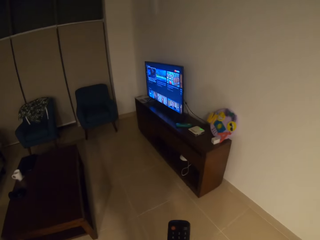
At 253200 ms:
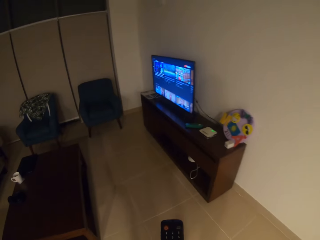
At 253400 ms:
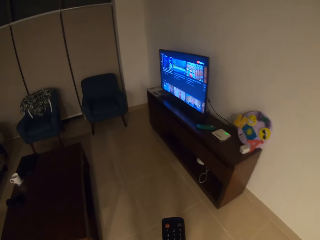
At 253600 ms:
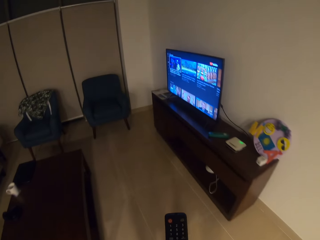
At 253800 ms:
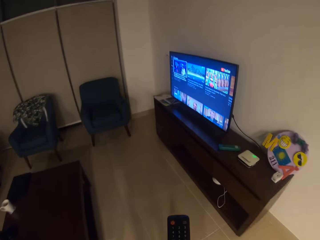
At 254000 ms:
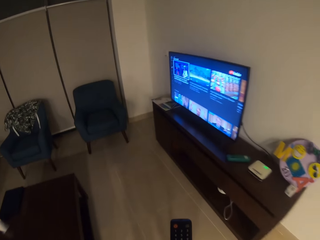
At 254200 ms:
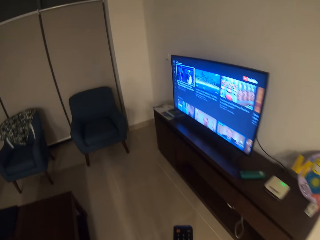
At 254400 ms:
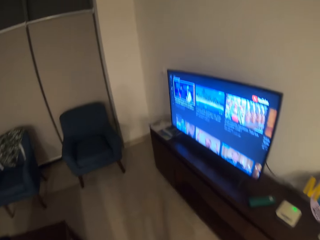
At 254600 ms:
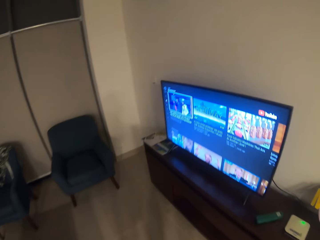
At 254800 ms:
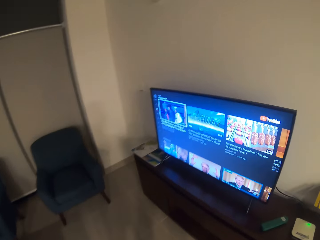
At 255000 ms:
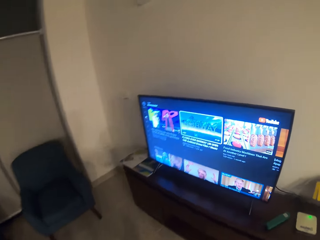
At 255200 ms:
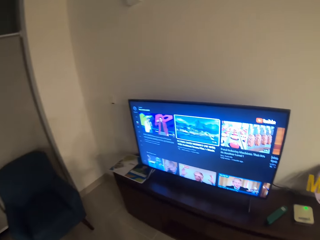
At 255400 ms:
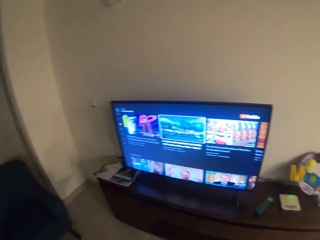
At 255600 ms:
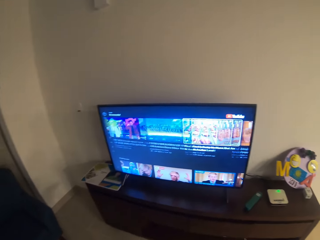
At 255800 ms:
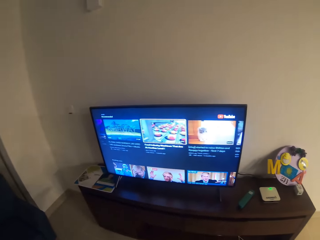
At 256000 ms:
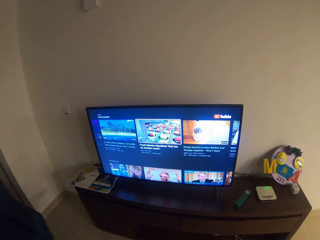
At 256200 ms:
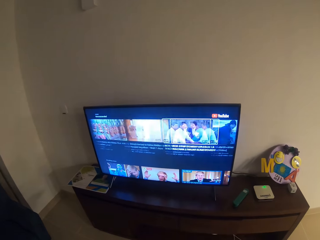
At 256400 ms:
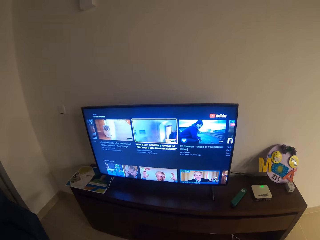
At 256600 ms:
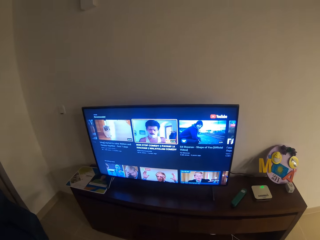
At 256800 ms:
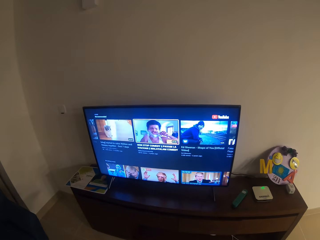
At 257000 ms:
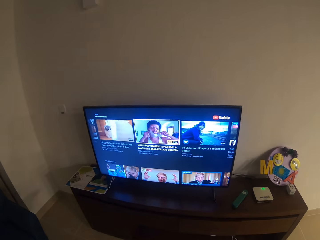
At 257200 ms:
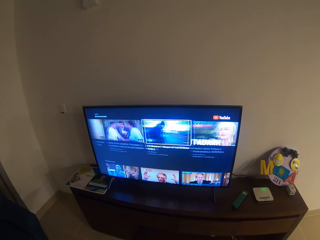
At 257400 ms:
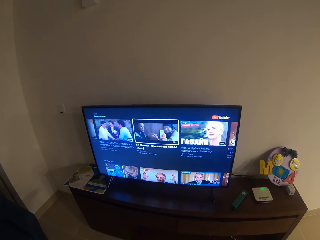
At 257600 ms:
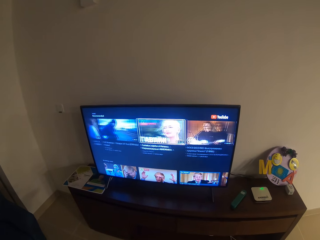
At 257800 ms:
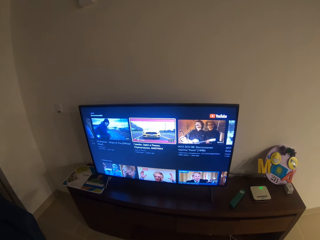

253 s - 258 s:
The camera wearer presses the remote control towards the television.

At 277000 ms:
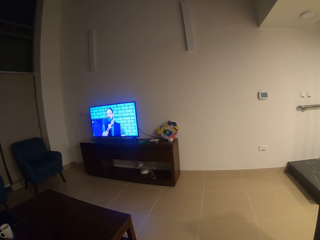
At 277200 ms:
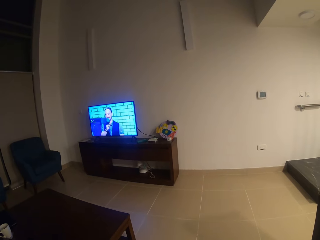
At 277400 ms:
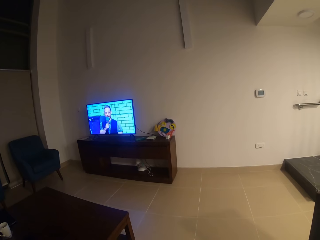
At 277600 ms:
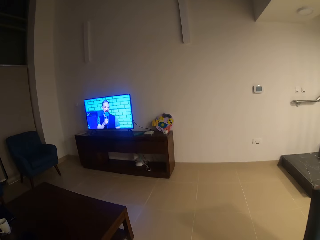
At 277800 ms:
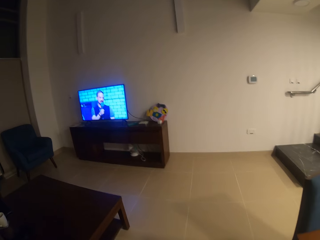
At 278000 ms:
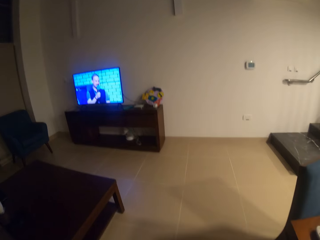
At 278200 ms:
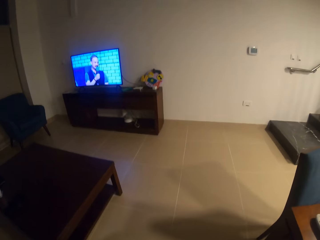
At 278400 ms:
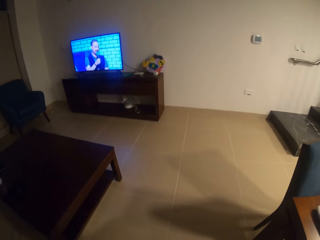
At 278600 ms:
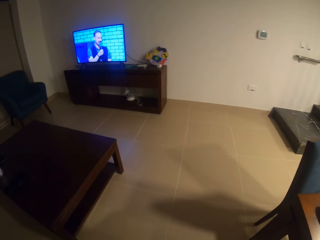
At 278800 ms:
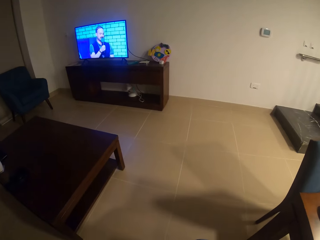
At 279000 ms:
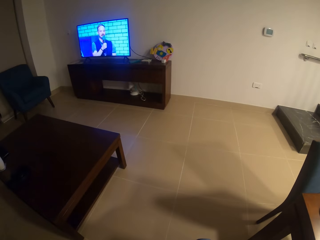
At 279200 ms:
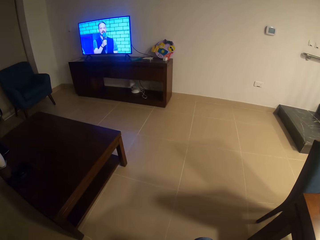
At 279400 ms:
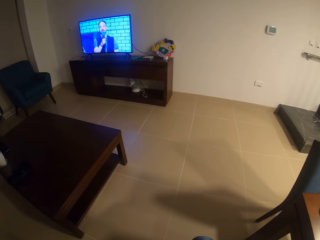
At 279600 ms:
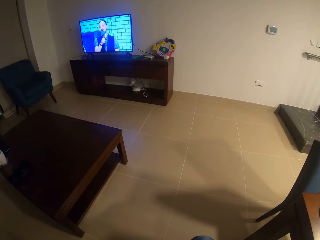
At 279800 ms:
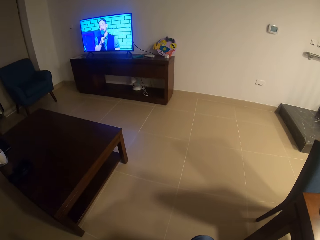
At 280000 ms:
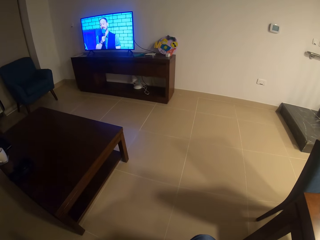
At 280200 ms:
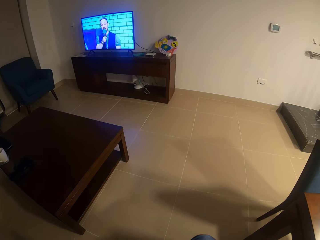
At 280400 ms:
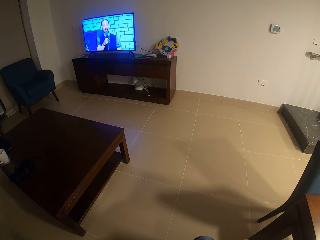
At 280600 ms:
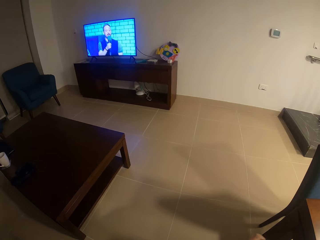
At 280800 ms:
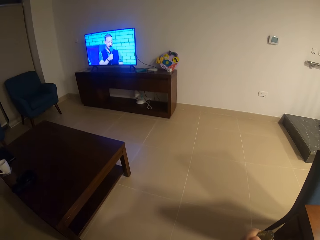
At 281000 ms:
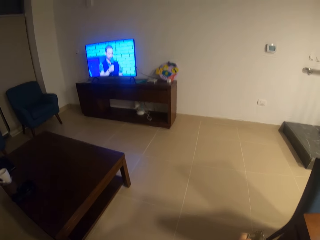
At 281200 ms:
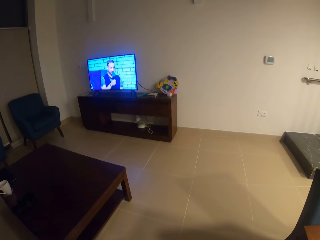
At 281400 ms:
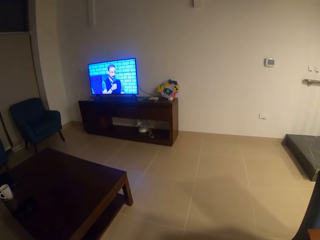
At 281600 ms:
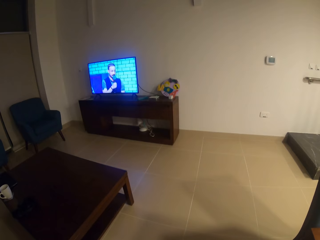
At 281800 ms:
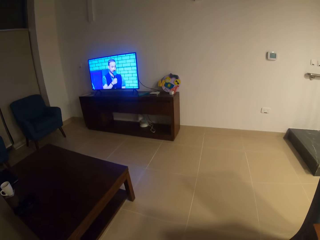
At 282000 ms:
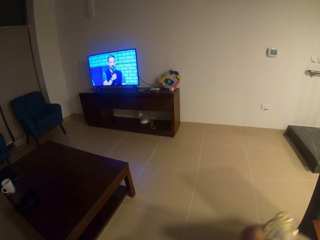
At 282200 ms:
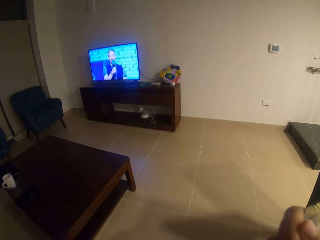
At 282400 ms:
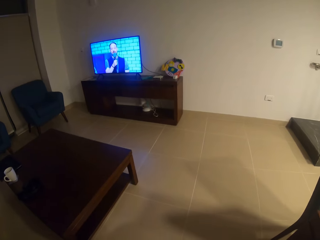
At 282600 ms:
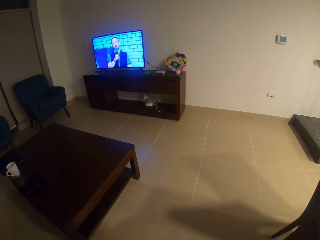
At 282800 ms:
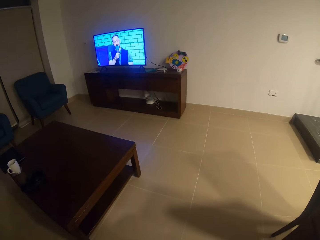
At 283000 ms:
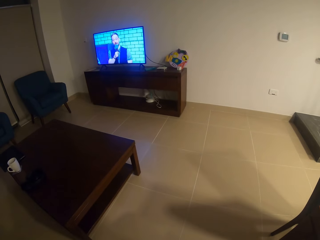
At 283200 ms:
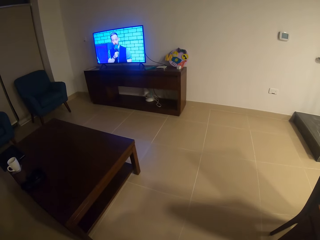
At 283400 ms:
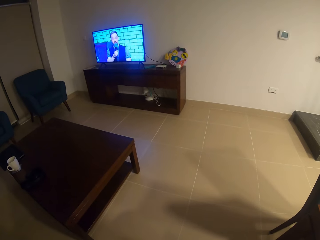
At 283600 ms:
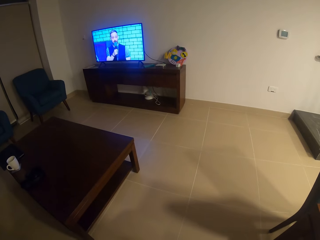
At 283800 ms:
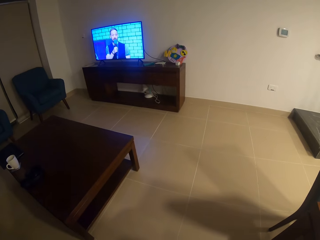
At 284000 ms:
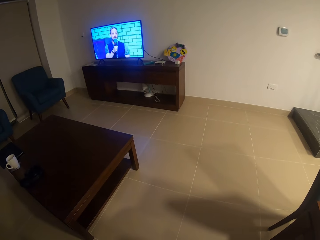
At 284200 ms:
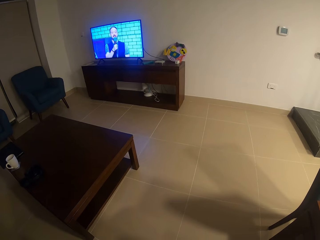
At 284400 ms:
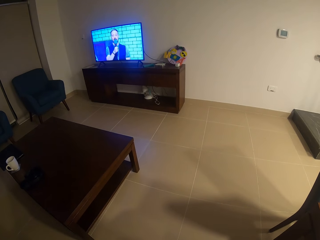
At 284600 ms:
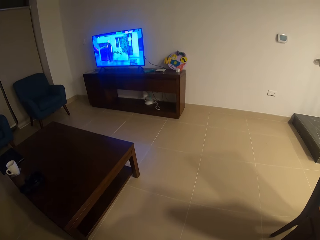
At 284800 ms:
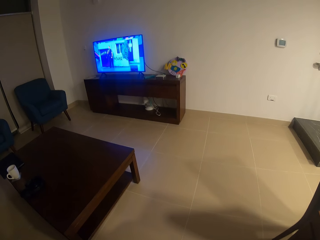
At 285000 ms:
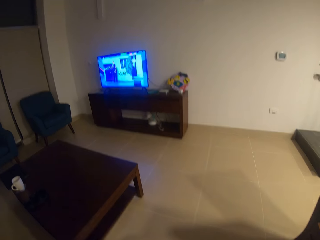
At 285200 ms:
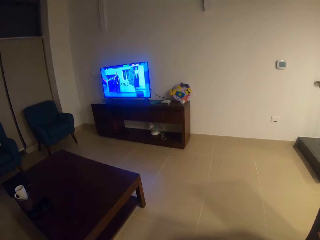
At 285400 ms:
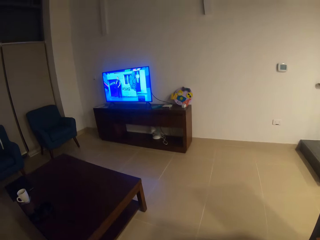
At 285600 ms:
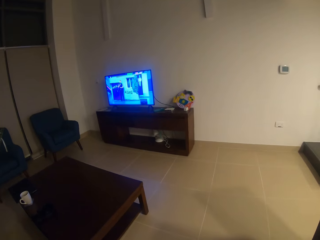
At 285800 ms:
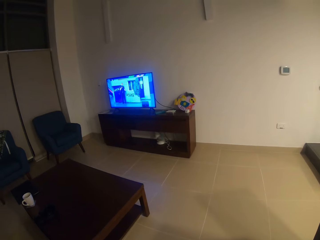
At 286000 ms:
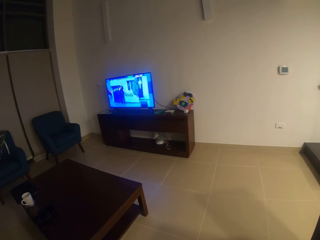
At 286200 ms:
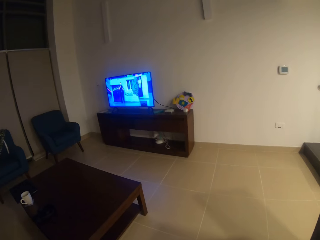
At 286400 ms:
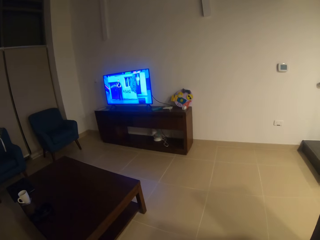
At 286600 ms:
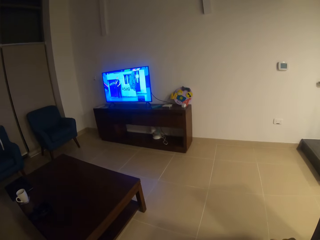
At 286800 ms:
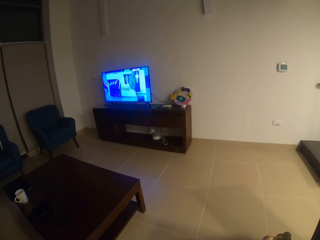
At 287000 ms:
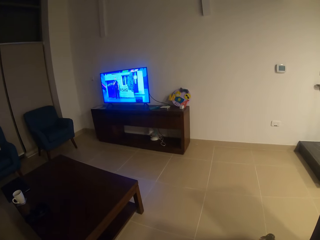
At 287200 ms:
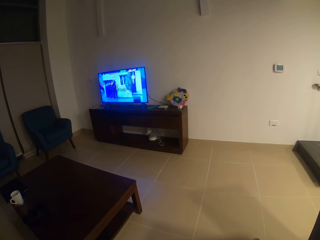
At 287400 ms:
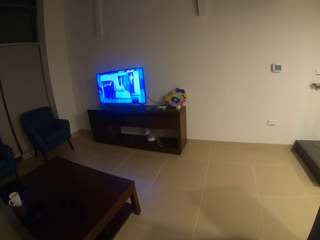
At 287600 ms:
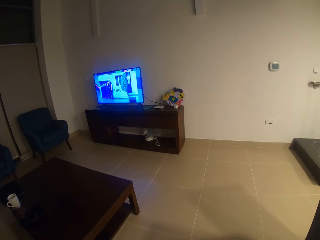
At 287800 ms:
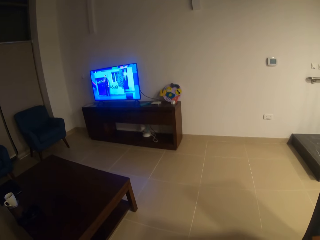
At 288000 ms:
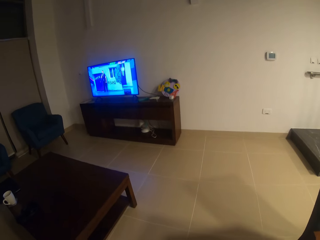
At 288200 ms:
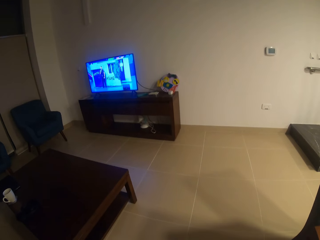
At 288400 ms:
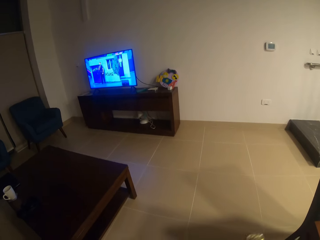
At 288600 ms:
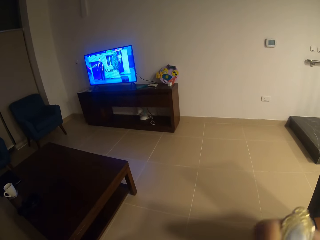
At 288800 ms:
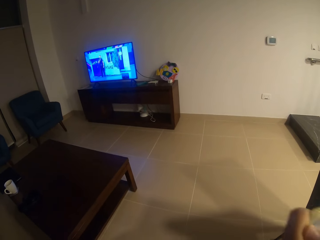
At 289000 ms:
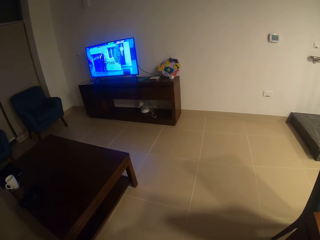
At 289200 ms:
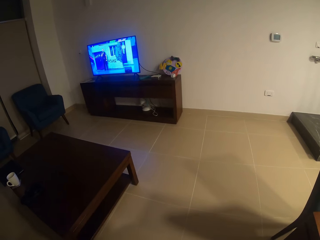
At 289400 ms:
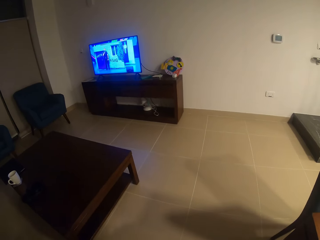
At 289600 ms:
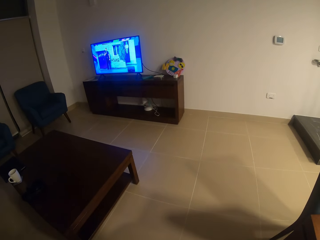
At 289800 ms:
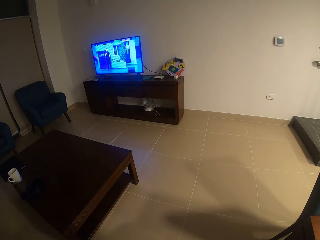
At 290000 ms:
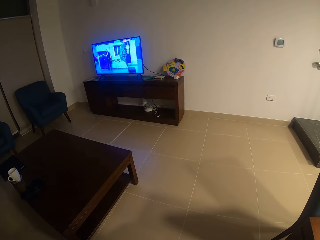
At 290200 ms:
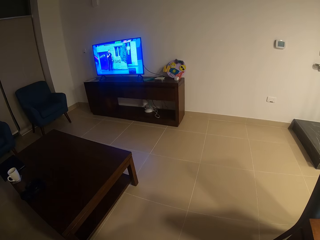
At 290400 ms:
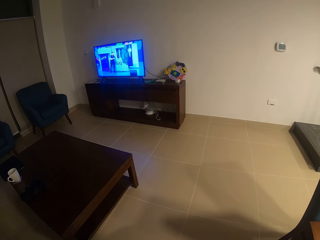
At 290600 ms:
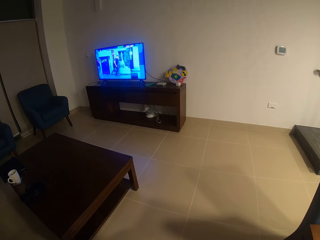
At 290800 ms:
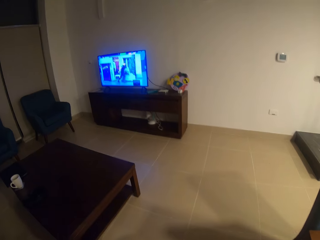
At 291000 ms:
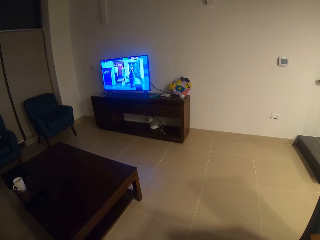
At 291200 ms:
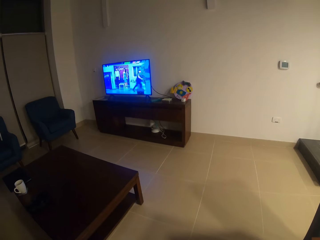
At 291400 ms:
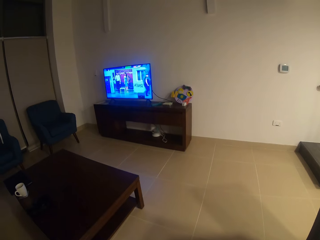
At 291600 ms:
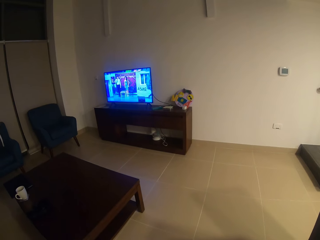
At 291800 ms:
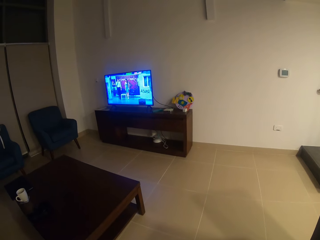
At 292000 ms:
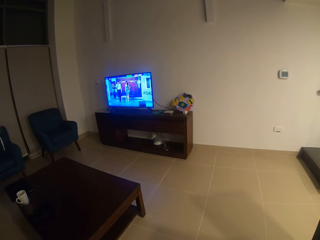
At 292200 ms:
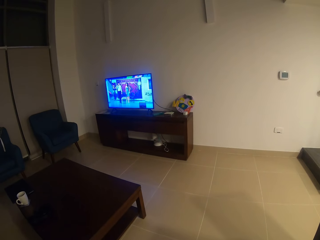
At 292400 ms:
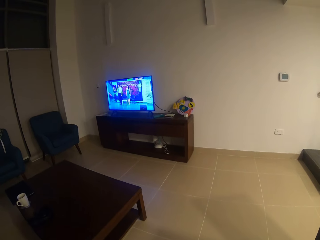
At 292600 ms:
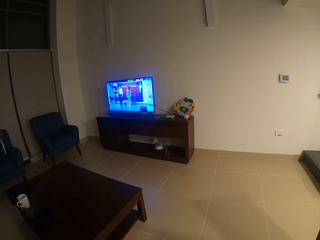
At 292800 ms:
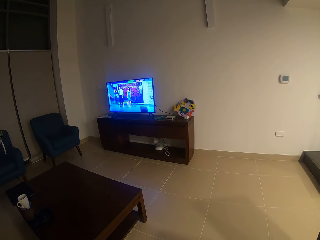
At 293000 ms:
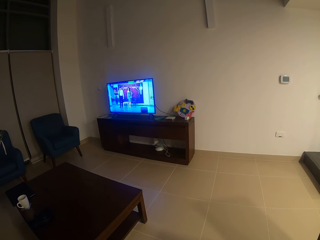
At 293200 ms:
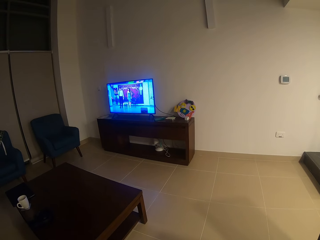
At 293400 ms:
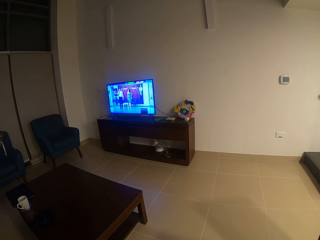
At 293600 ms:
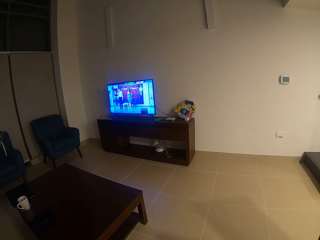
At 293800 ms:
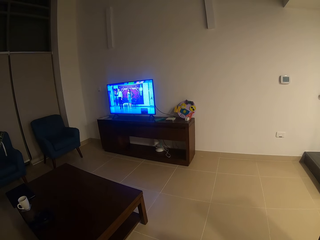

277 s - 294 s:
The camera wearer looks at the television. They watch the television.
